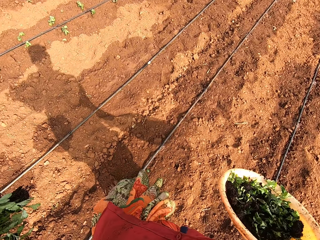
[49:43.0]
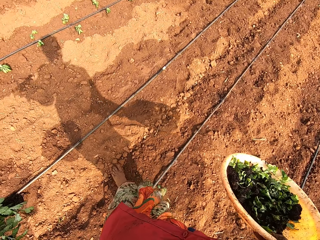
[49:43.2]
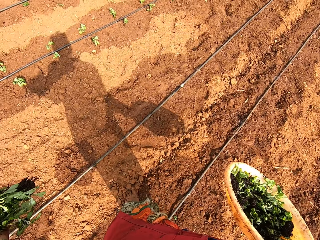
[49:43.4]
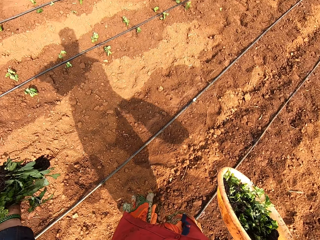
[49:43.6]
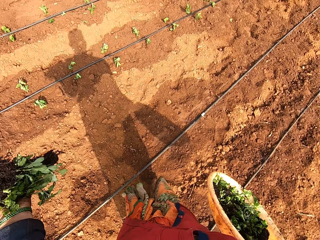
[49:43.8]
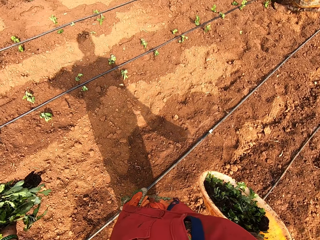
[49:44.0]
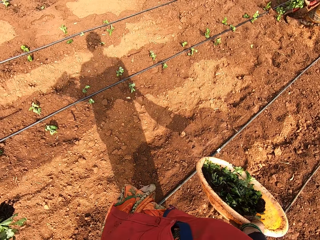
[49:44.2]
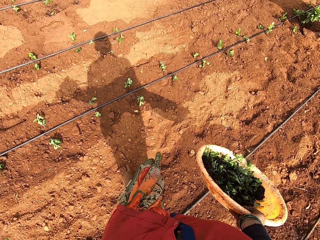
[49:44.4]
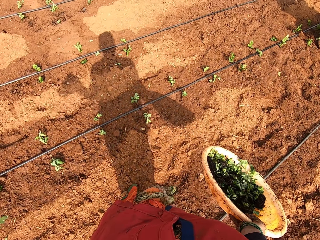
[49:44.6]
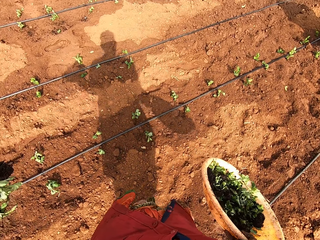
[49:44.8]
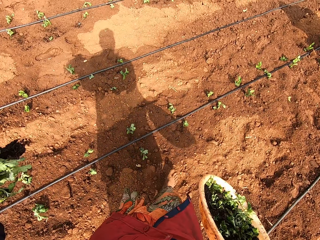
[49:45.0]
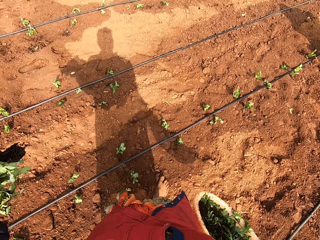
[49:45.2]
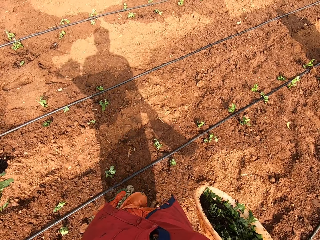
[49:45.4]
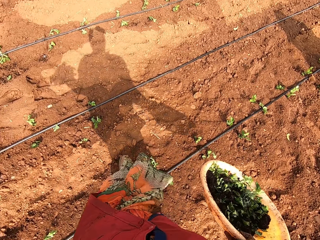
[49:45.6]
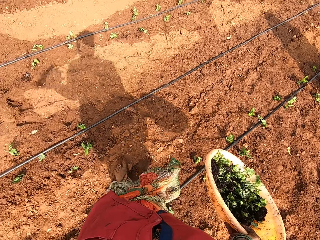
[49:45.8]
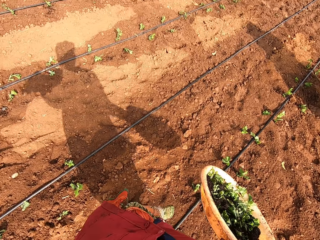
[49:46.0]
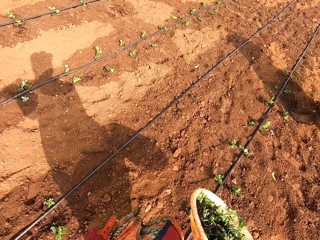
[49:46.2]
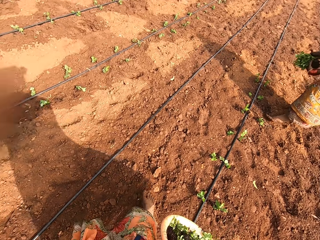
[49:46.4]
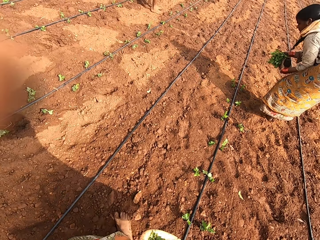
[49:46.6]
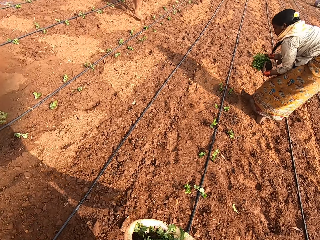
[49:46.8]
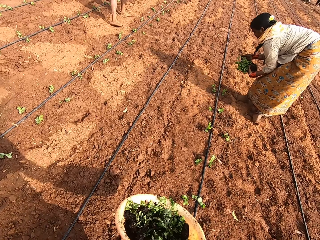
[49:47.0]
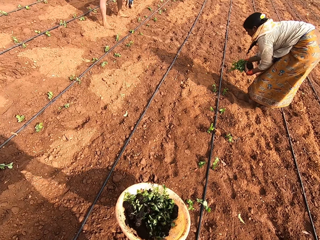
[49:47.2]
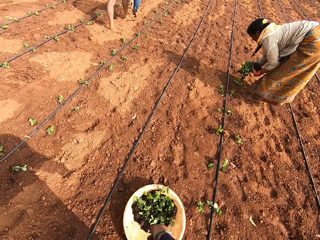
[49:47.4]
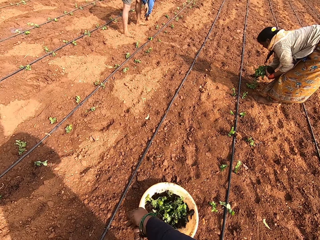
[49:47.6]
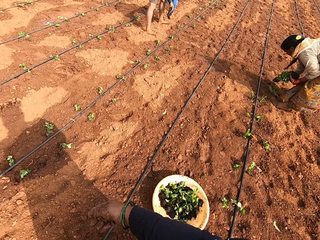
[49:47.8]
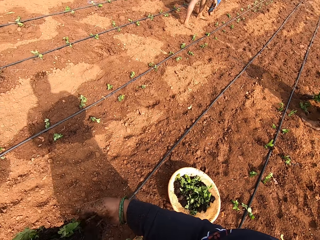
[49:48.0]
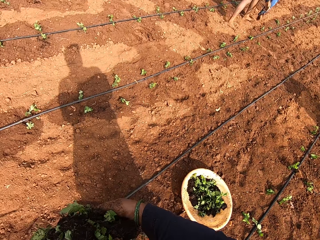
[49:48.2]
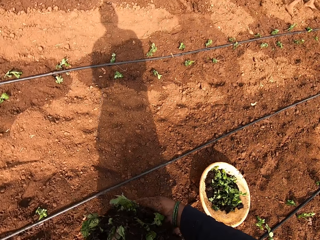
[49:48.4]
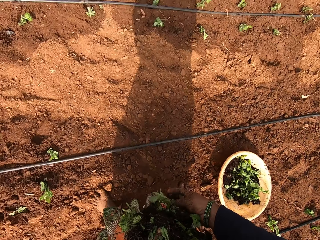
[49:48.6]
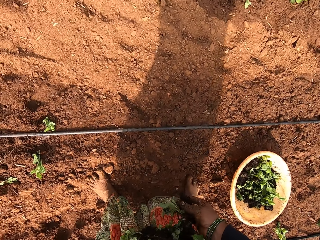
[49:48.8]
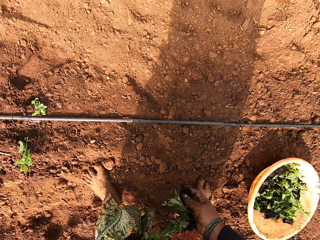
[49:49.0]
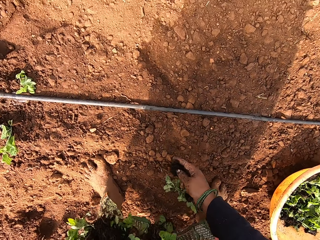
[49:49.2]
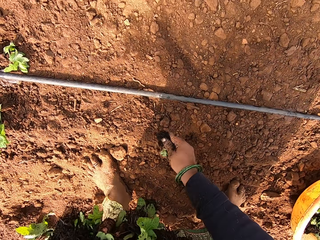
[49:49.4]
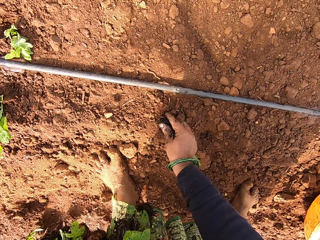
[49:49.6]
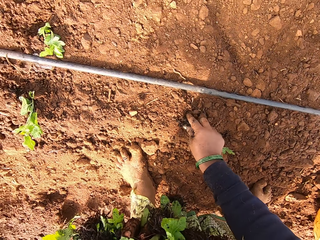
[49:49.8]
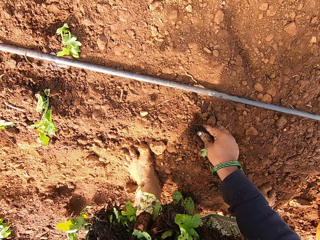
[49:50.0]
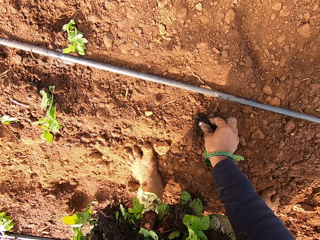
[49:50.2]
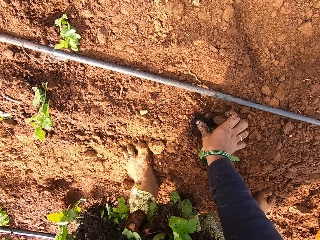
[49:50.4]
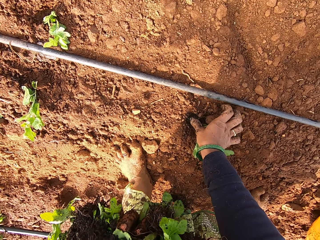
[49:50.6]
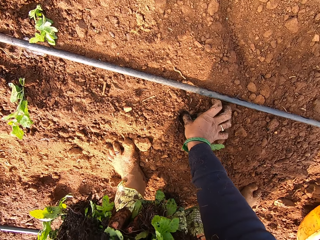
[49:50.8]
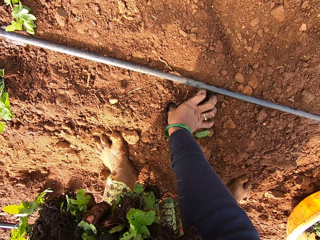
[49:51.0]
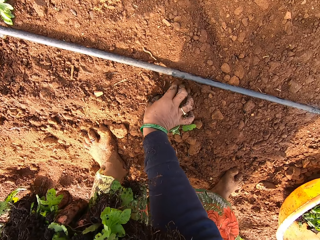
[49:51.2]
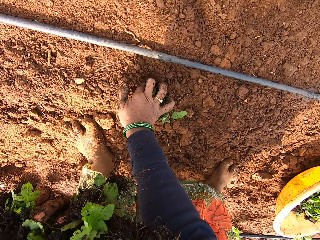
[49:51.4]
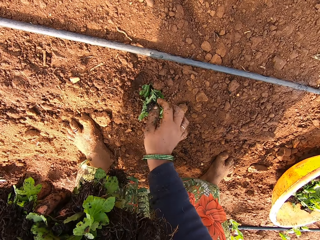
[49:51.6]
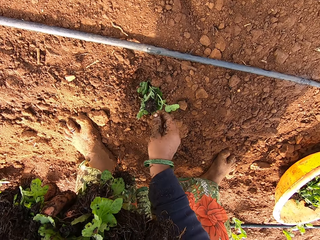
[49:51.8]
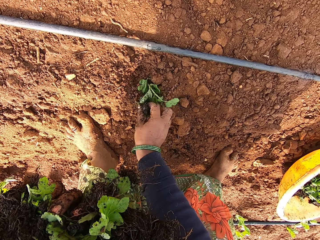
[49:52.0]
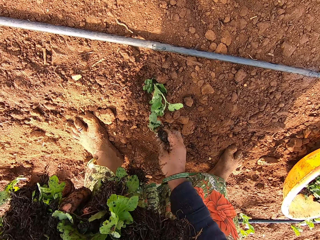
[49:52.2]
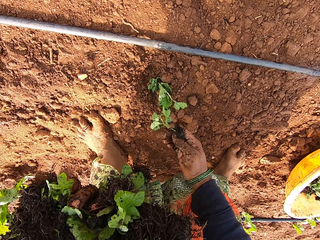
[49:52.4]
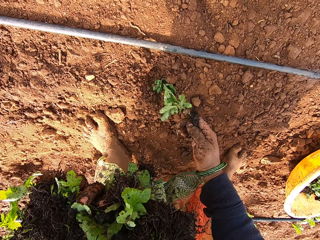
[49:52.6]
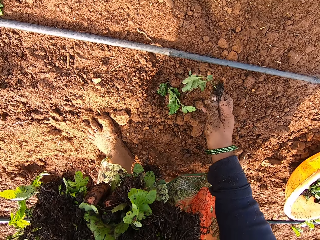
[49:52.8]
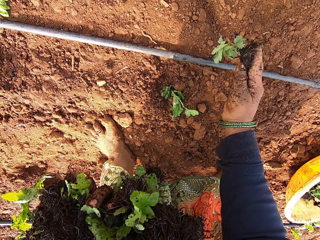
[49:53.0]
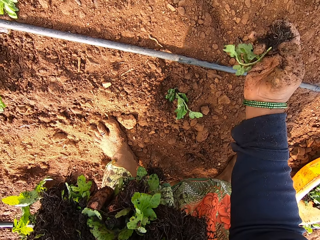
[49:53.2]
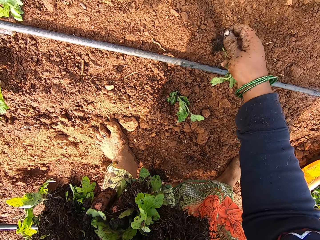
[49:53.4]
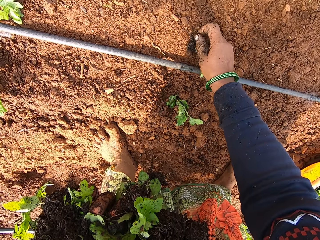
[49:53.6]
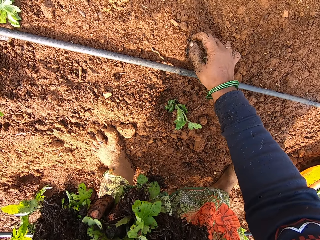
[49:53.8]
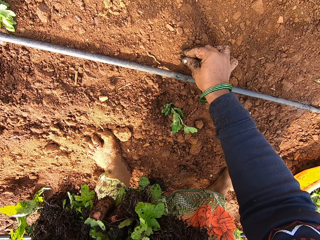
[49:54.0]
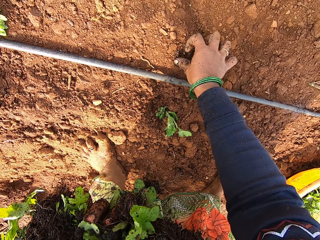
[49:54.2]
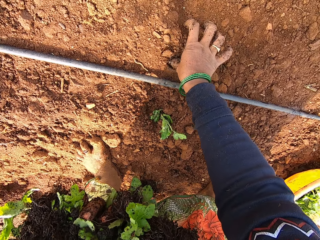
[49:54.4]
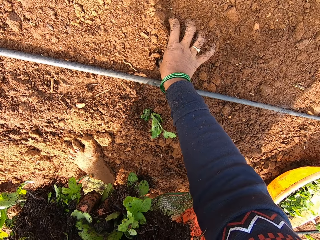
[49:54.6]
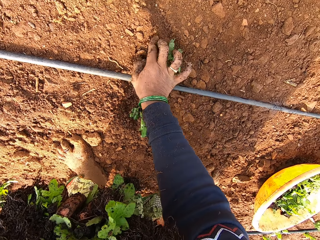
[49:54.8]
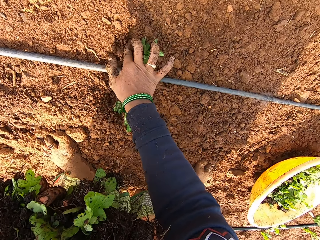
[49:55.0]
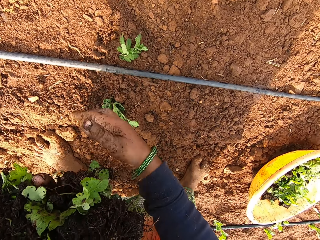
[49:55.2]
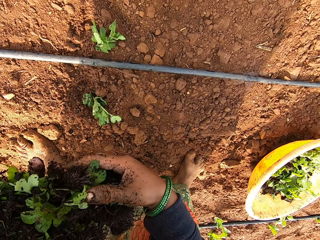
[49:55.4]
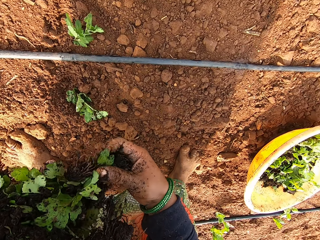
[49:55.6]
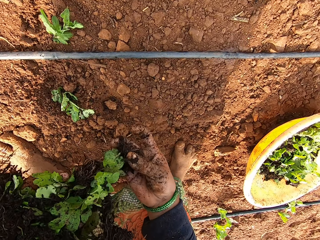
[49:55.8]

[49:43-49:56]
A person takes the plant. The camera wearer drops a tray of seedlings in her right hand on the ground. A woman plants some seedlings on the farm with her right hand. A man plants some seedlings on the farm with his right hand. The camera wearer plants some seedlings in the ground with her right hand. She picks up the seedling and plants the seedling in the ground.

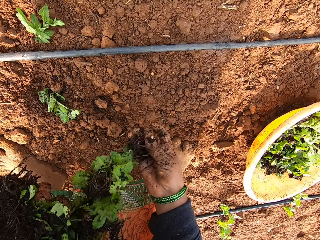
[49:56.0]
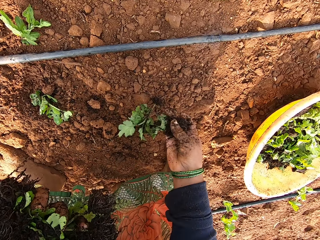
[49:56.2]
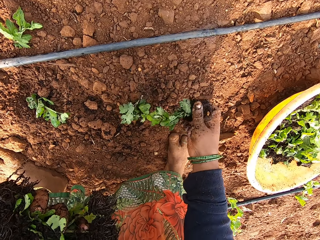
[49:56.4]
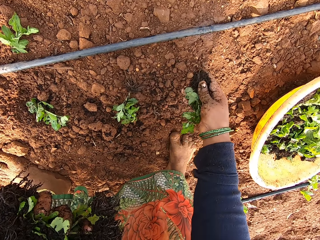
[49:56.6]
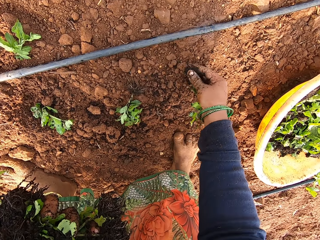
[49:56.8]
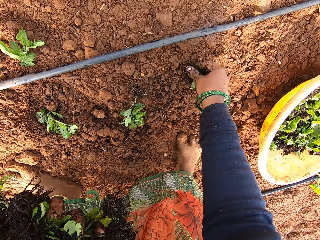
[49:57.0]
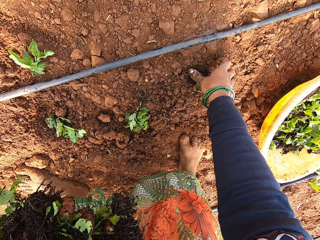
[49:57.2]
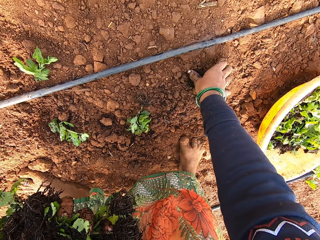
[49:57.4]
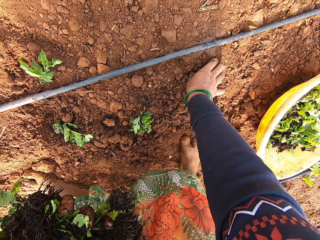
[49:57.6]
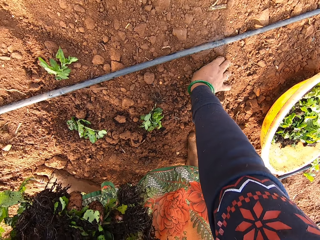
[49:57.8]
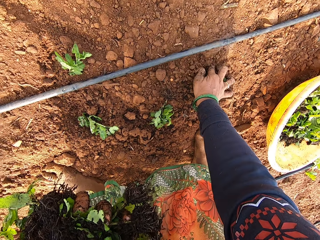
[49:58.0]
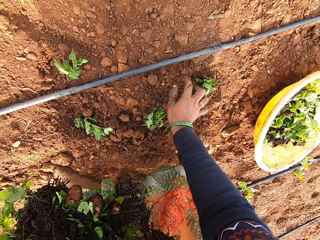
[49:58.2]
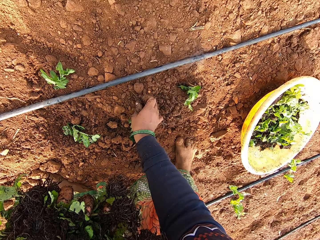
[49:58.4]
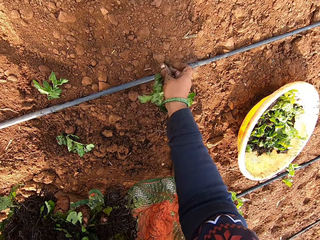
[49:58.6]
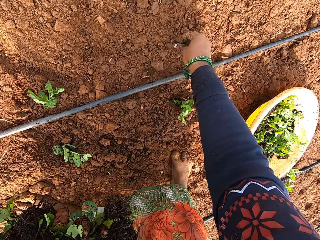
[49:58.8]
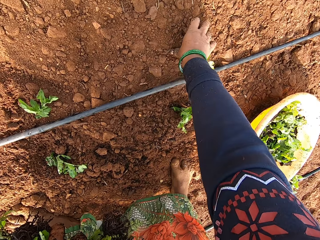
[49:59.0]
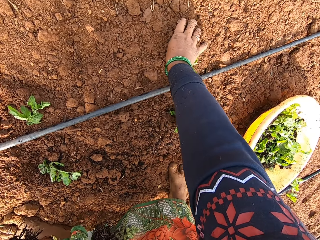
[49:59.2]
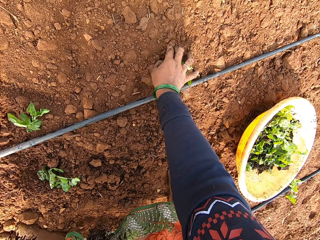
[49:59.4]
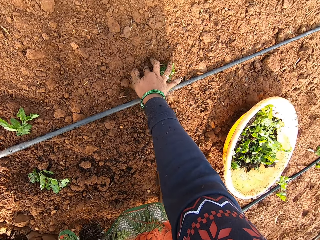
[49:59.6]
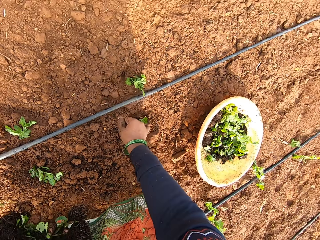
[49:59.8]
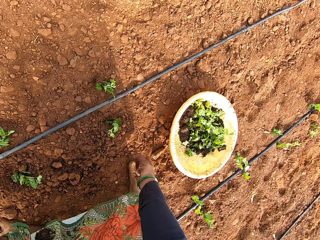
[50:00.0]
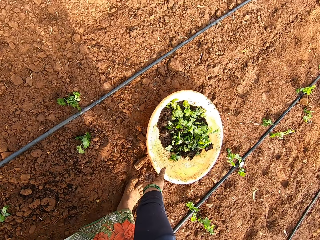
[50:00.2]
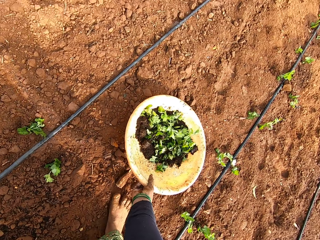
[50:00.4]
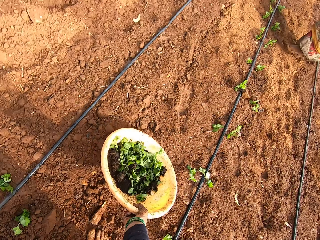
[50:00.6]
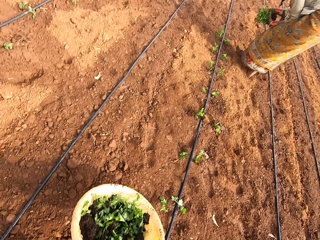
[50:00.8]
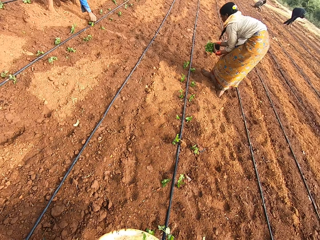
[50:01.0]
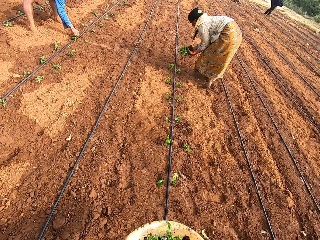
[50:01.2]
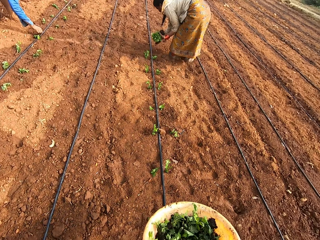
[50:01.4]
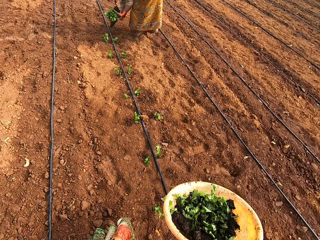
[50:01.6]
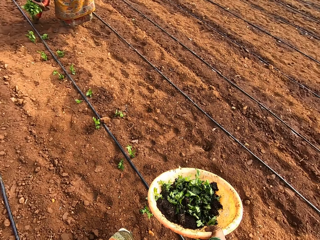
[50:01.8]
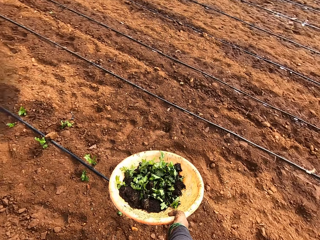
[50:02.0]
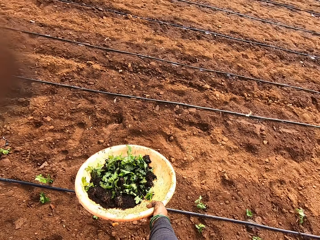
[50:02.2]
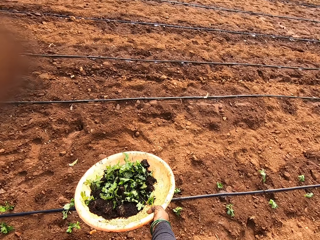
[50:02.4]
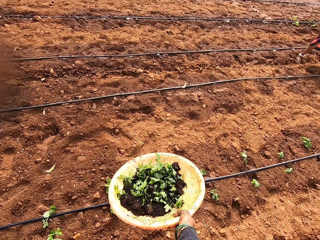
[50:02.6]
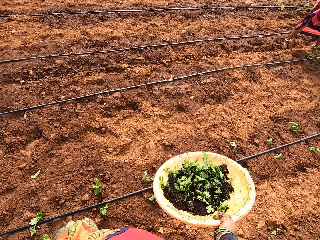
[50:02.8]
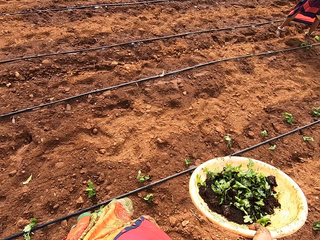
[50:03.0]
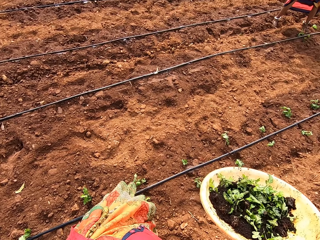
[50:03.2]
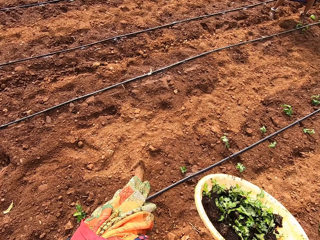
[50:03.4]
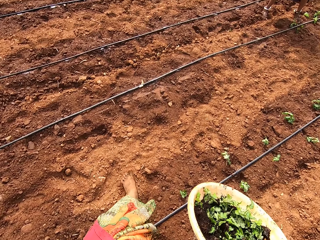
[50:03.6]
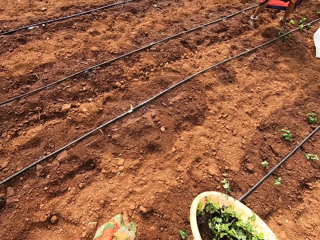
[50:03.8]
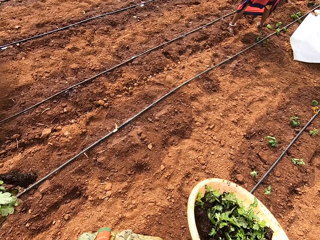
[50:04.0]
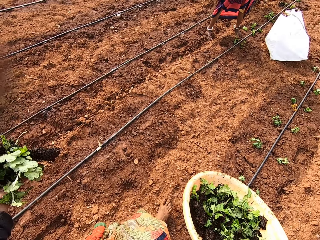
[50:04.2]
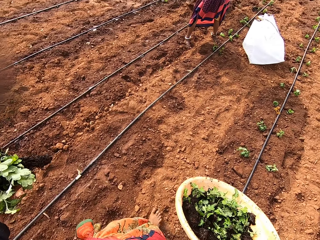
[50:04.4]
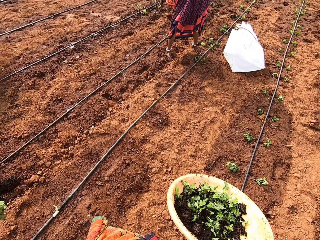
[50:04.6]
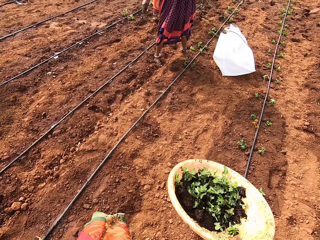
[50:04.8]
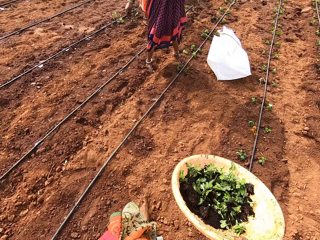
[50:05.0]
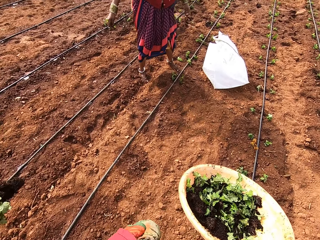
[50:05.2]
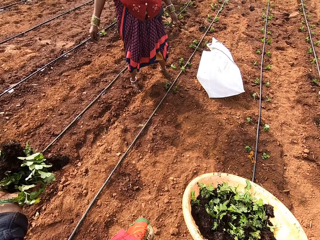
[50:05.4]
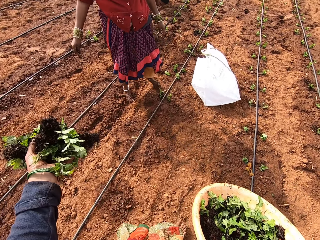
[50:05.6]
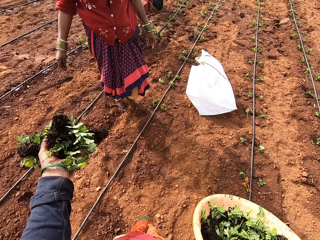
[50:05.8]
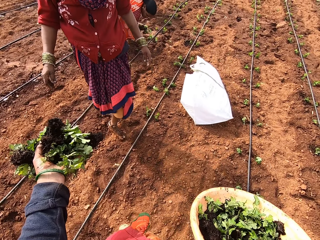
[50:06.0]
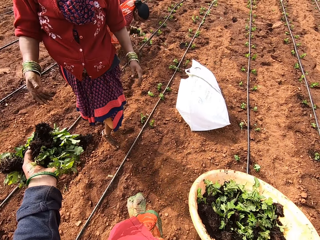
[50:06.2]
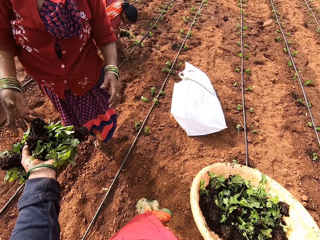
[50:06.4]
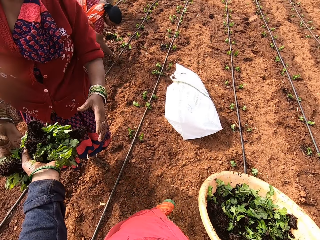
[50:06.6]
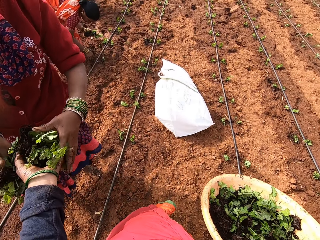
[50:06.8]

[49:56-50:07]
The camera wearer picks up the seedling and plants the seedling in the ground. She picks up the seedling and plants the seedling in the ground. She picks up the tray of seedlings from the ground with her right hand and walks around. She interacts with the woman. She gives some seedlings in her left hand to the woman.
